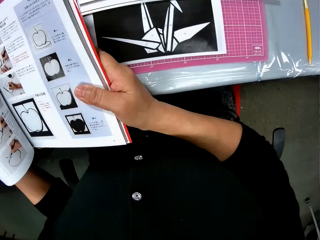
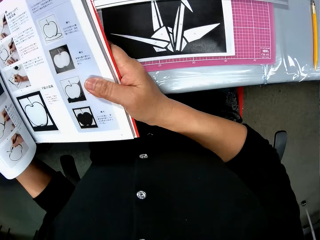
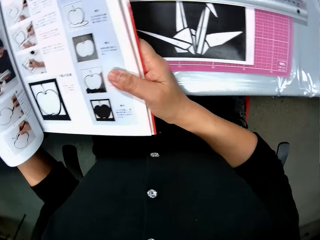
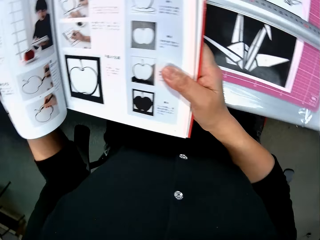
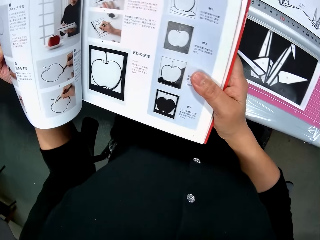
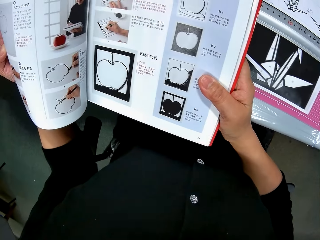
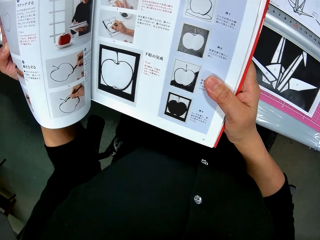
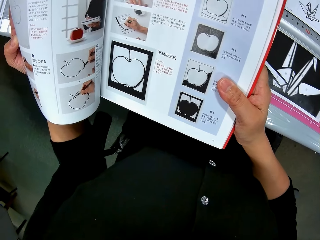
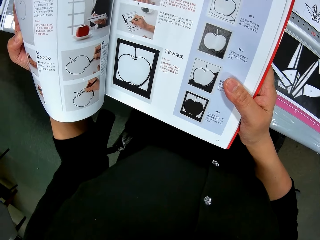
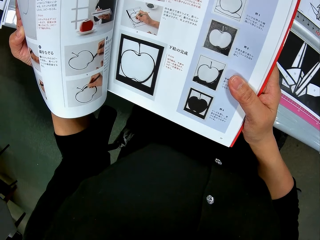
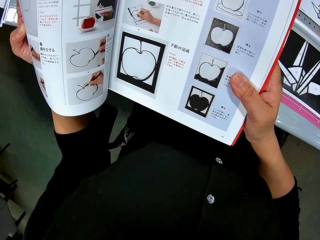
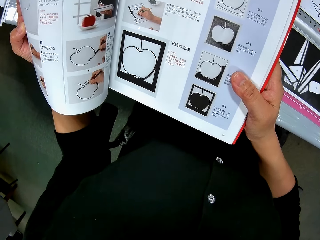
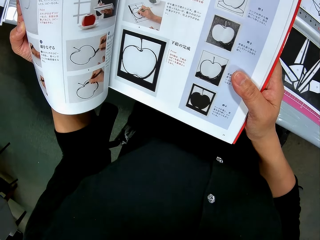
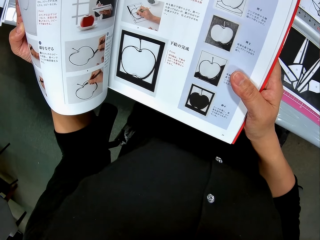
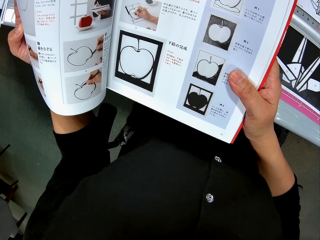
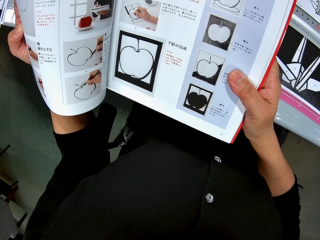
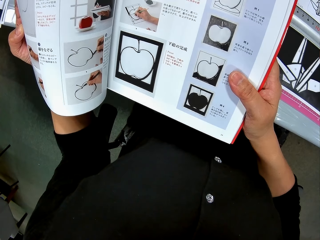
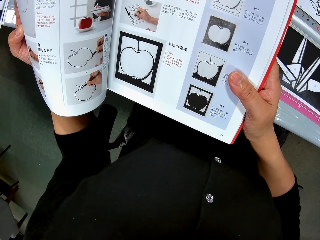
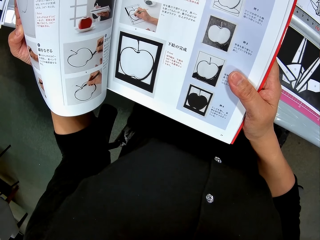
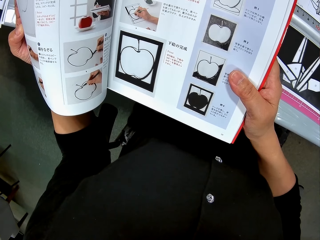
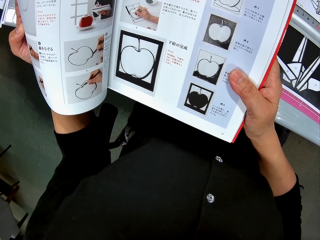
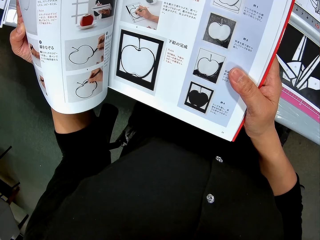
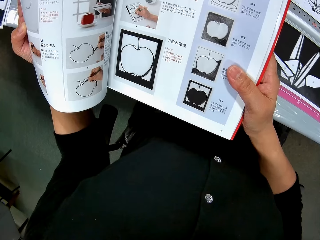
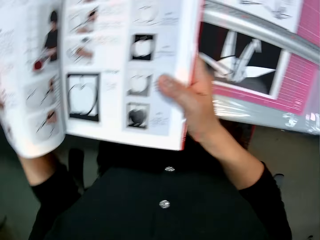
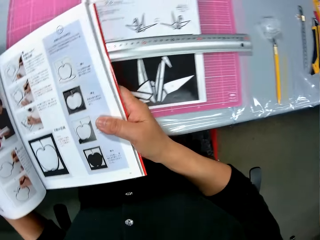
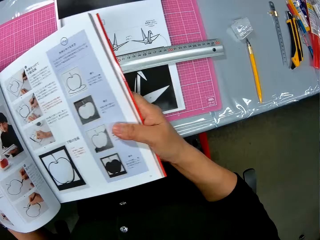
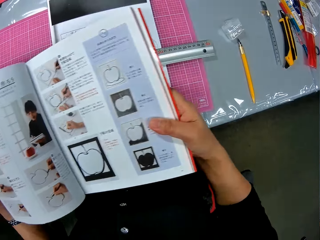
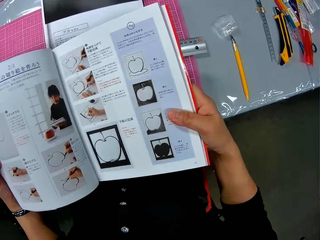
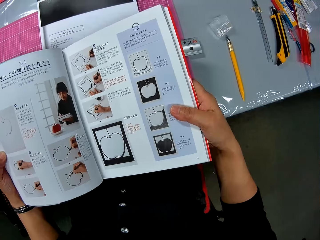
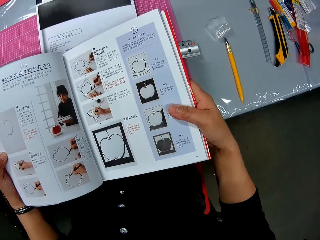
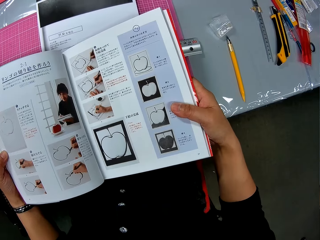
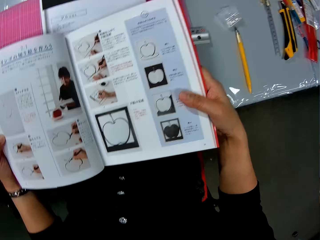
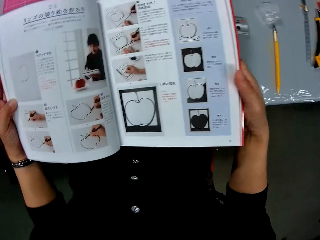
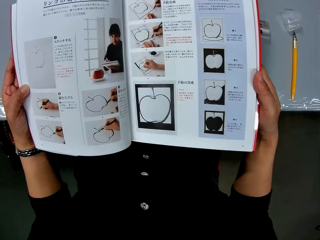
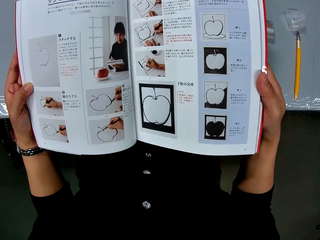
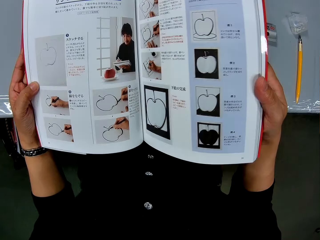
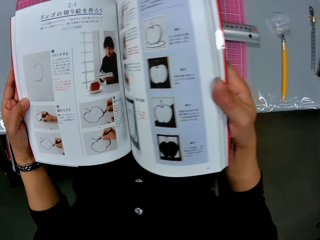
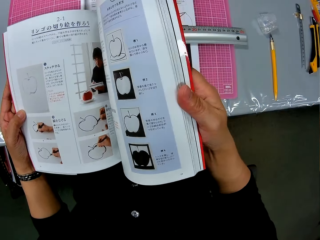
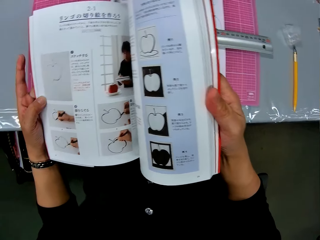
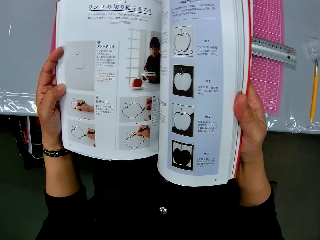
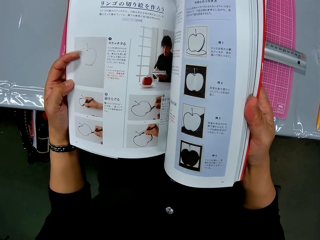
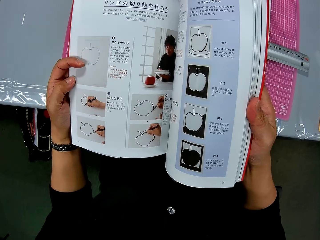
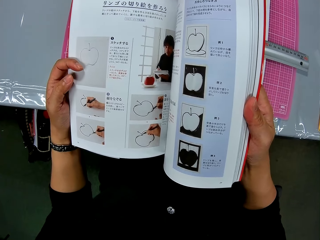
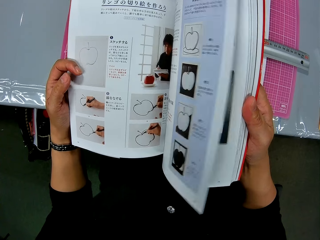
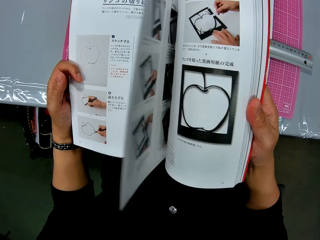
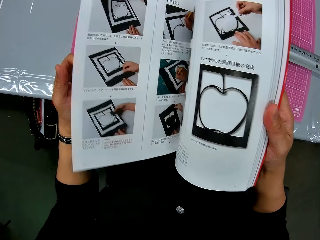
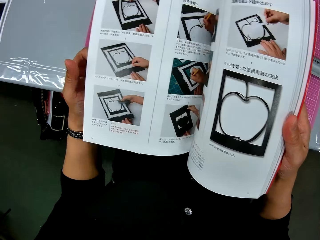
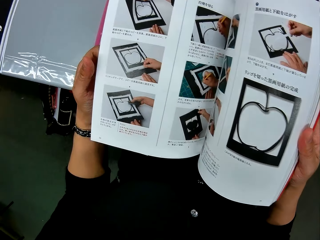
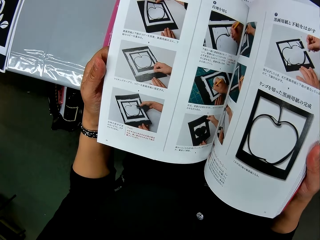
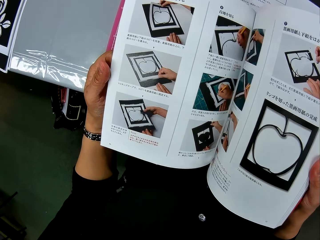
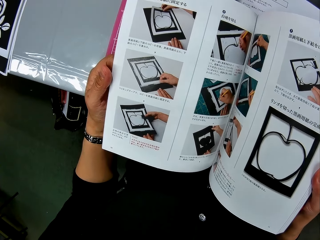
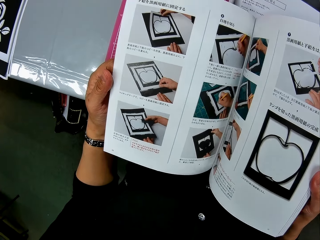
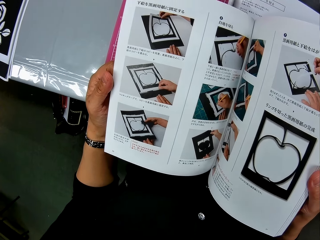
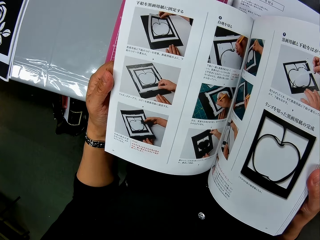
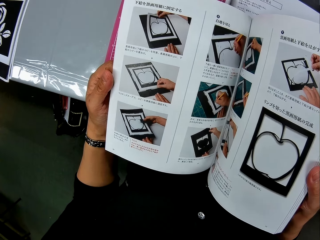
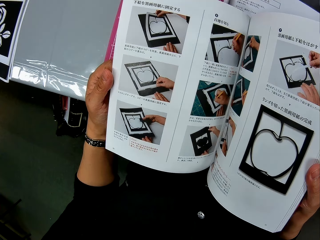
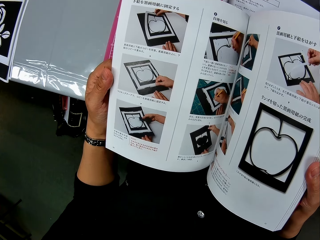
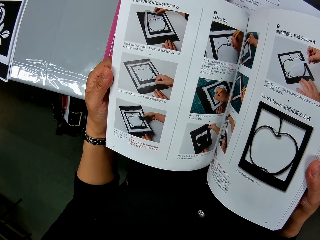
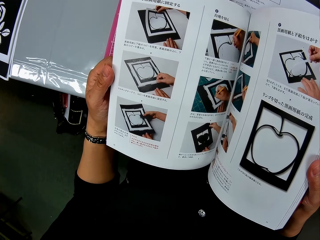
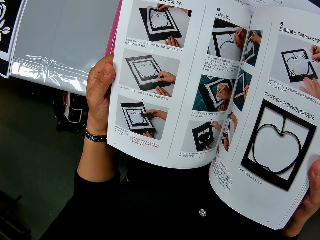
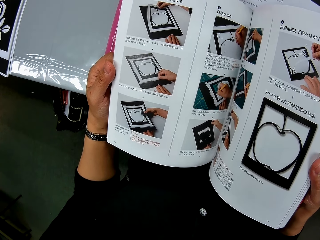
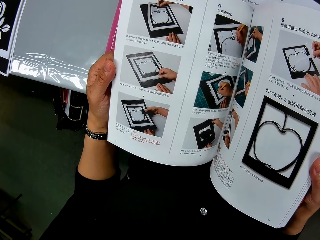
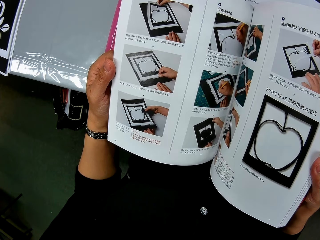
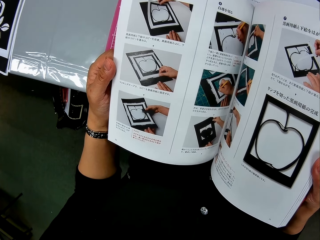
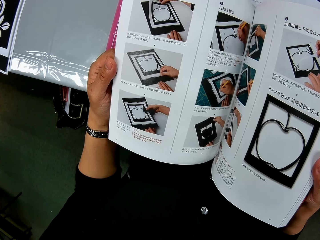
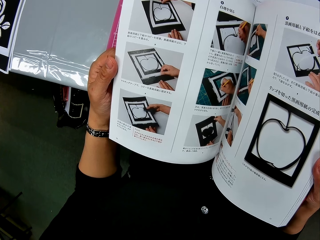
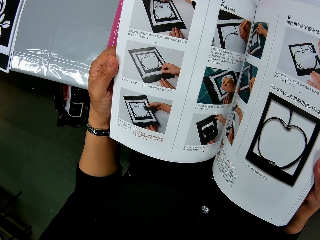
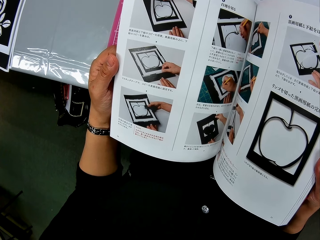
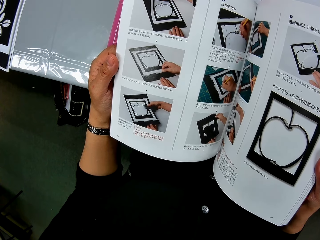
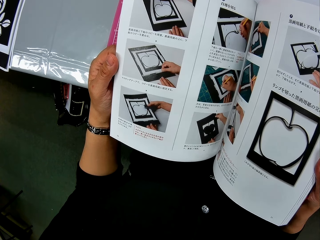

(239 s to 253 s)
The camera wearer looks at the book. They put the book on the table. They surf through the book. They look at the book.

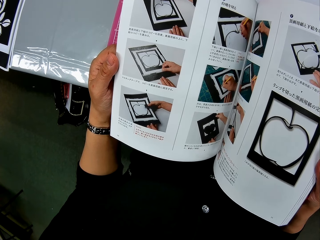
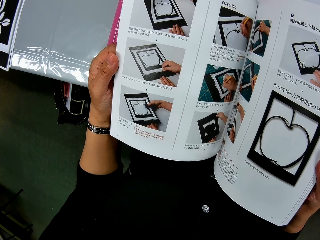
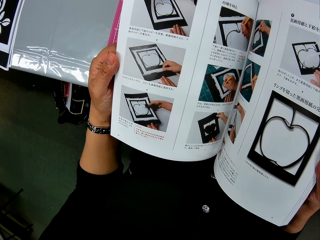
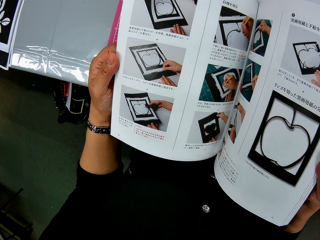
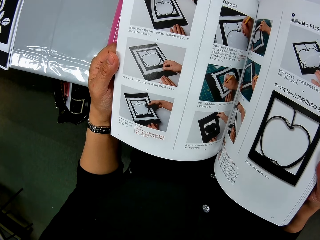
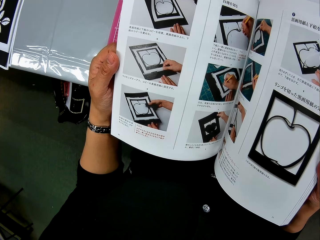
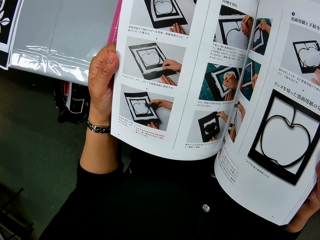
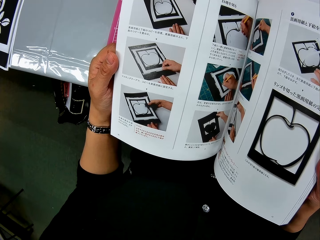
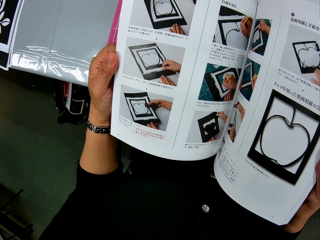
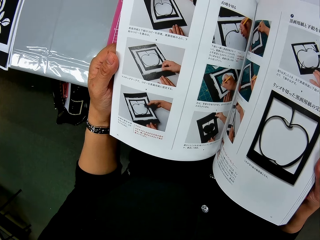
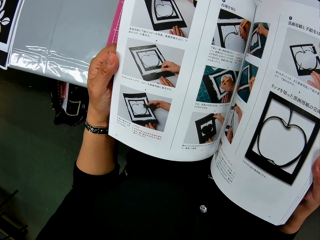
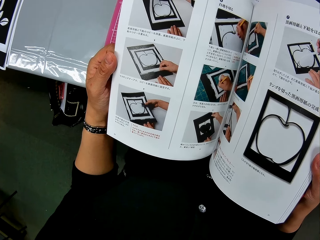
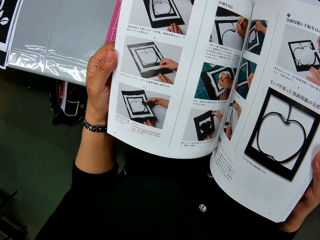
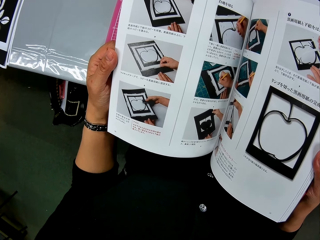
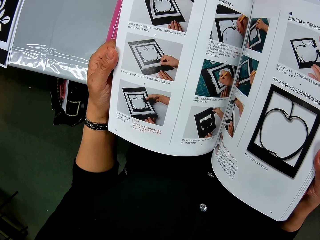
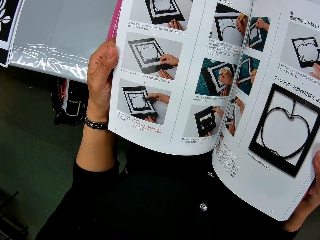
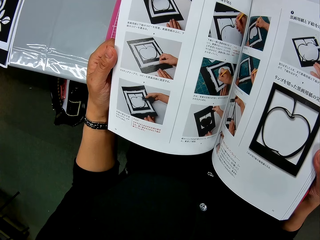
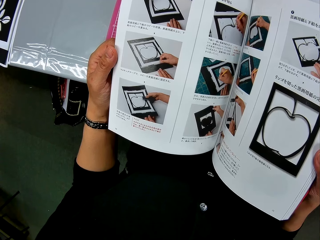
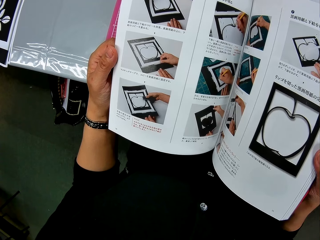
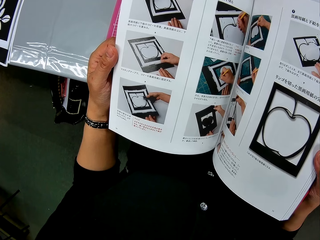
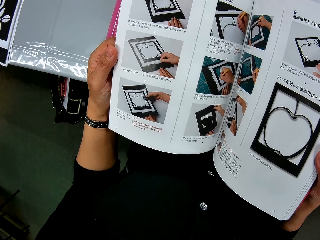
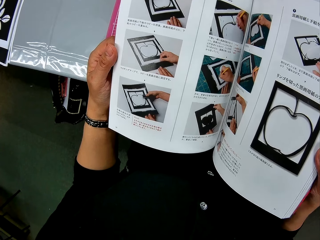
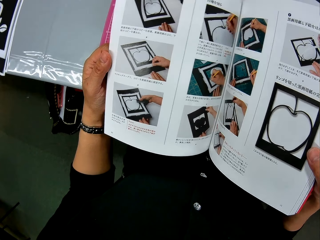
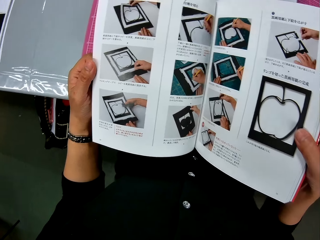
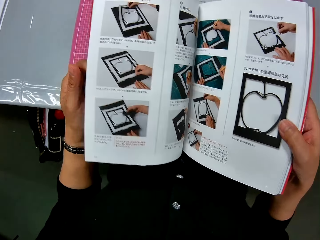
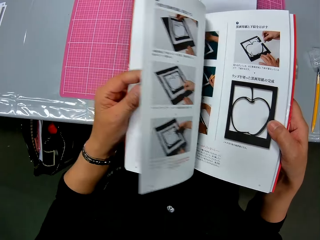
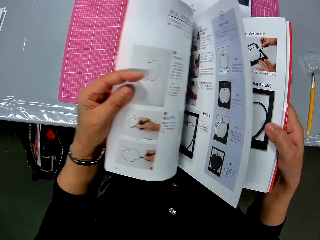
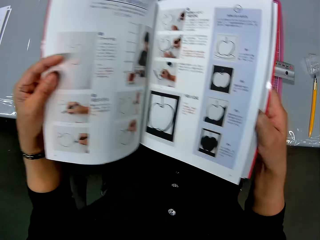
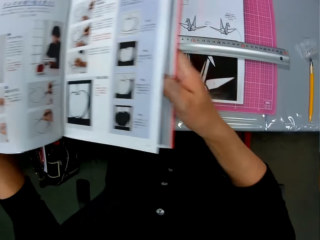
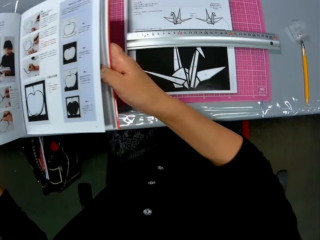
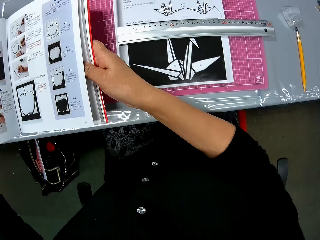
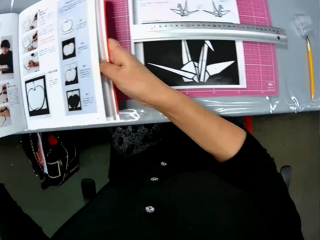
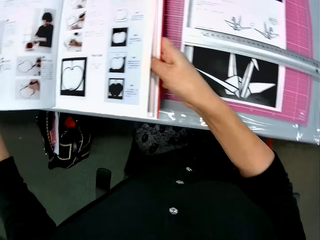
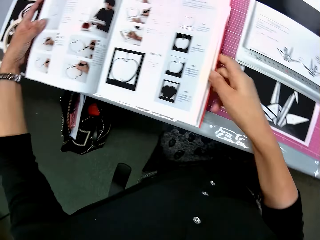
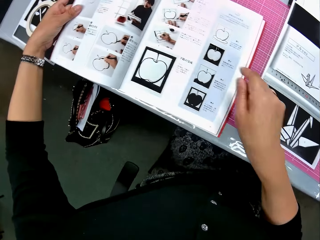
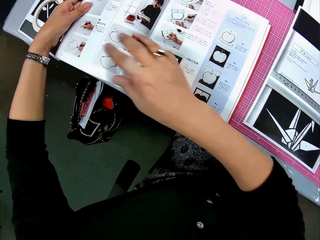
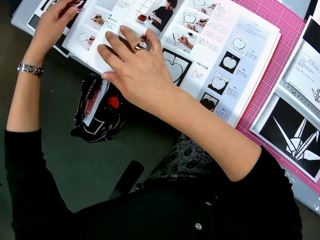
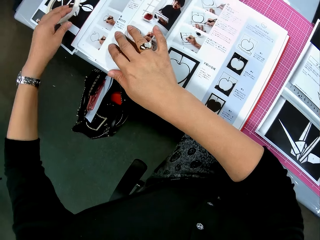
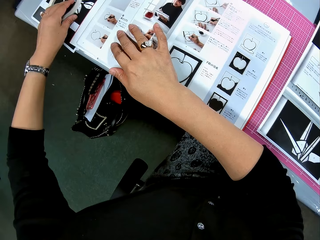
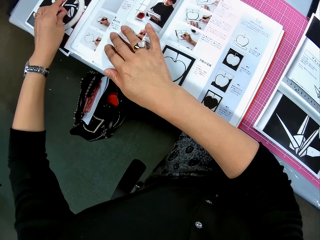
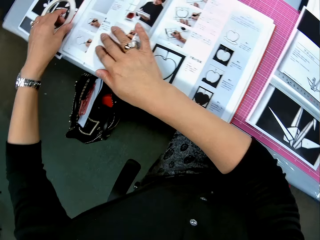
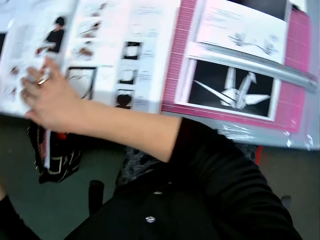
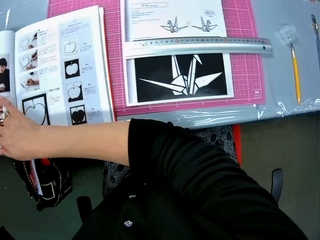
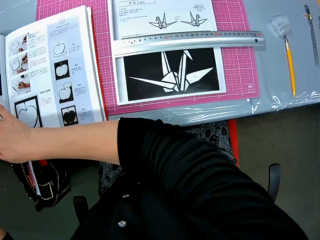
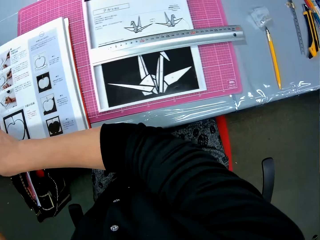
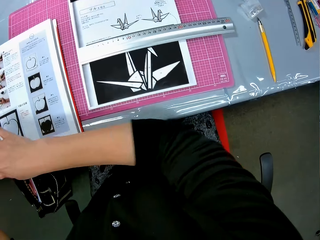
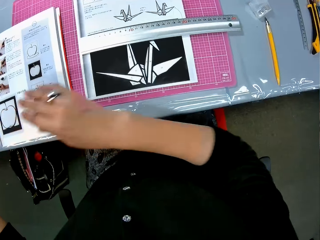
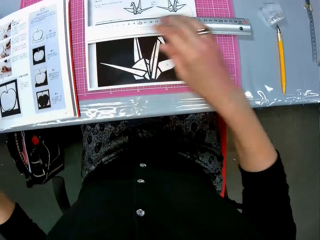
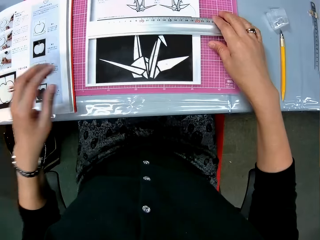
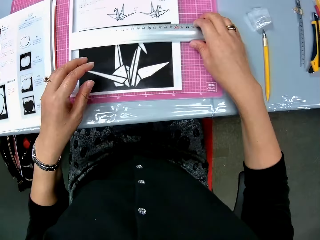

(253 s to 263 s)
The camera wearer peruses the book. They drop the book on the table. They touch the lens on the table.
